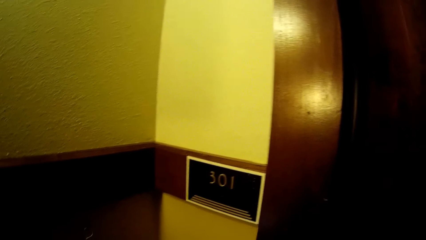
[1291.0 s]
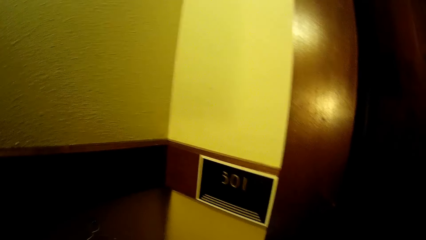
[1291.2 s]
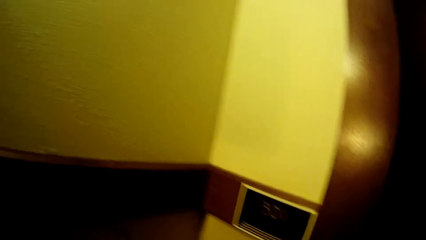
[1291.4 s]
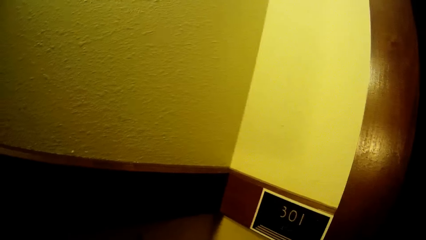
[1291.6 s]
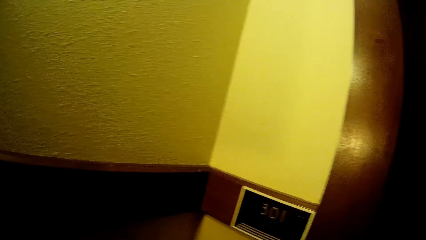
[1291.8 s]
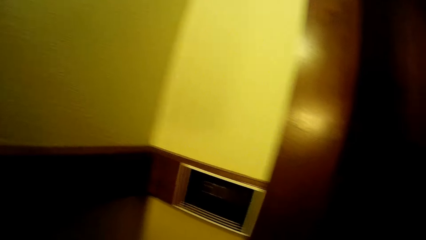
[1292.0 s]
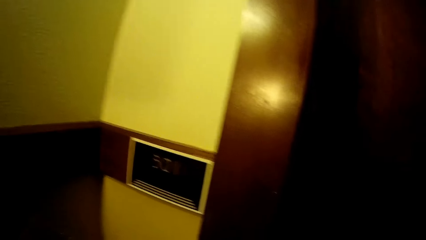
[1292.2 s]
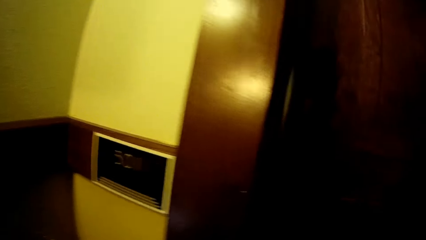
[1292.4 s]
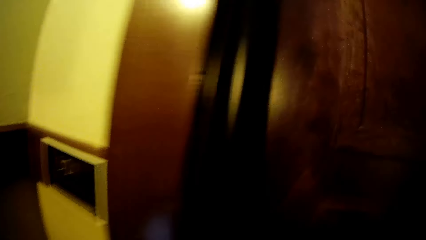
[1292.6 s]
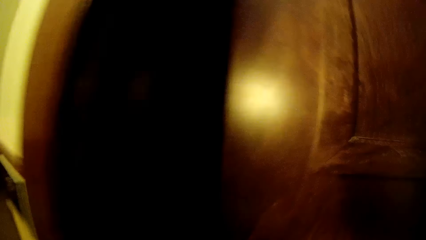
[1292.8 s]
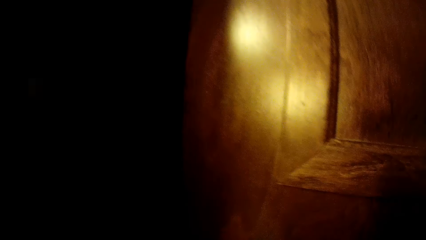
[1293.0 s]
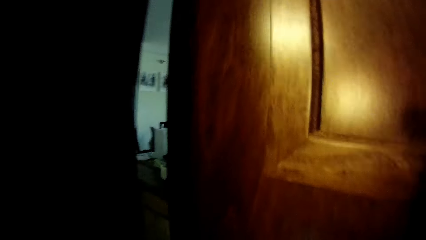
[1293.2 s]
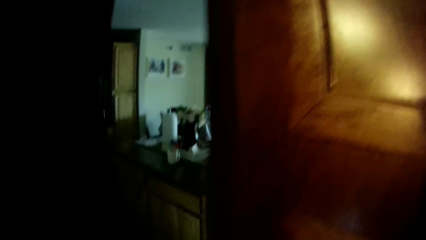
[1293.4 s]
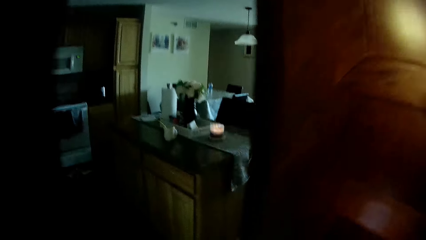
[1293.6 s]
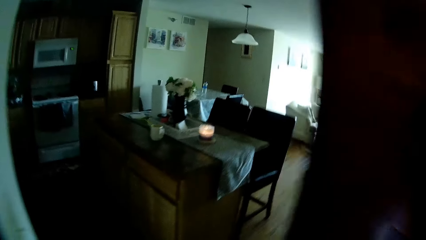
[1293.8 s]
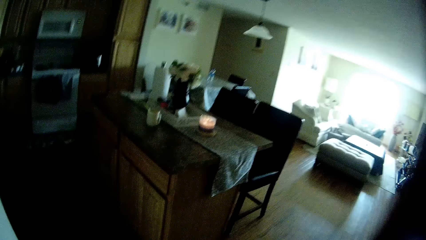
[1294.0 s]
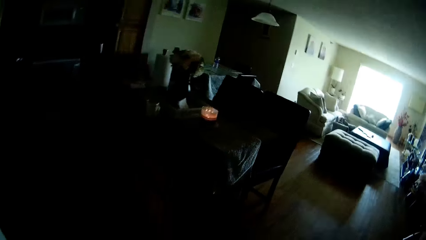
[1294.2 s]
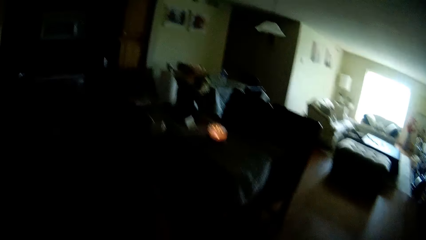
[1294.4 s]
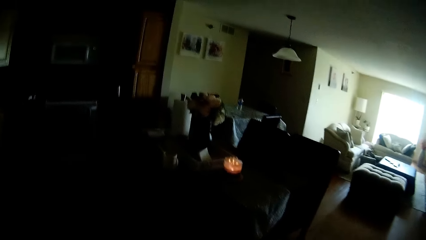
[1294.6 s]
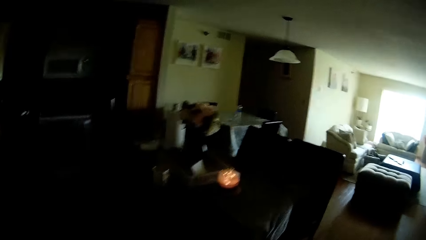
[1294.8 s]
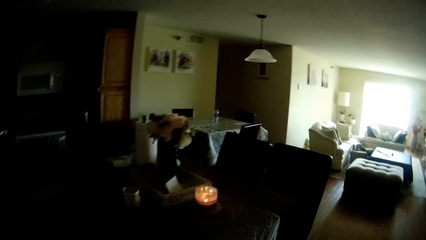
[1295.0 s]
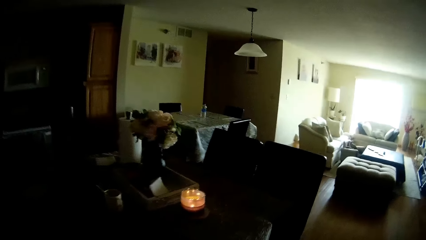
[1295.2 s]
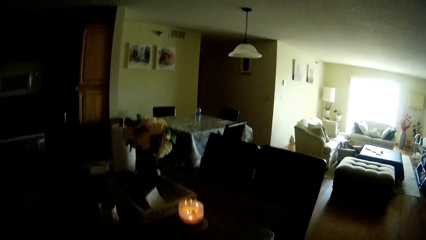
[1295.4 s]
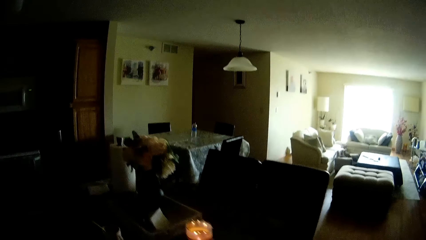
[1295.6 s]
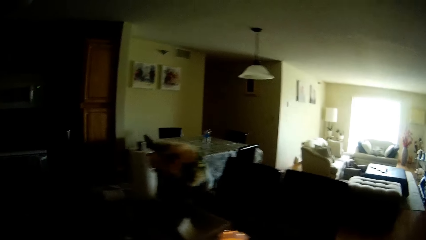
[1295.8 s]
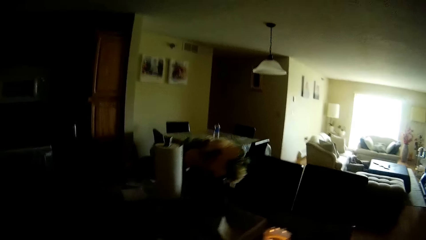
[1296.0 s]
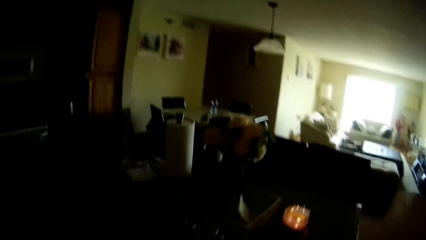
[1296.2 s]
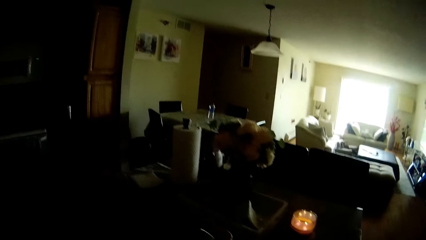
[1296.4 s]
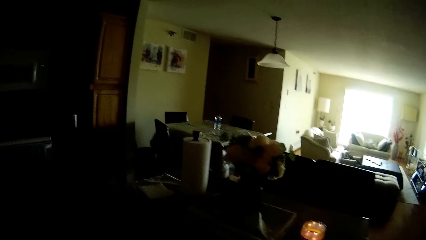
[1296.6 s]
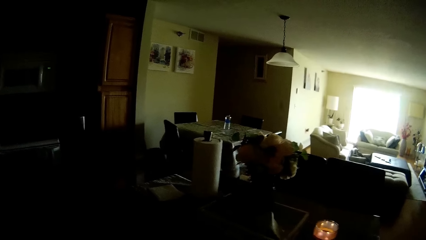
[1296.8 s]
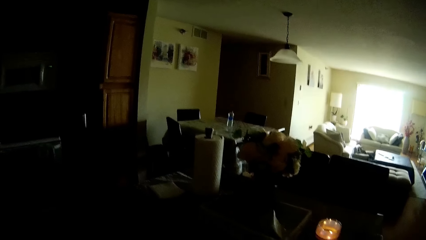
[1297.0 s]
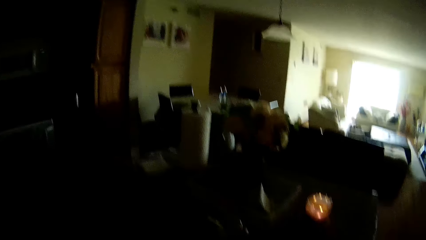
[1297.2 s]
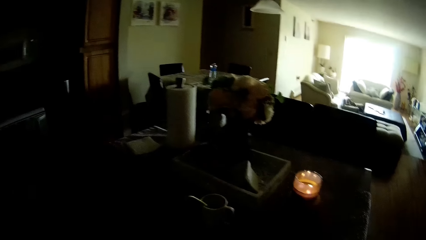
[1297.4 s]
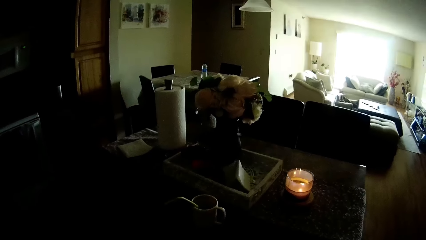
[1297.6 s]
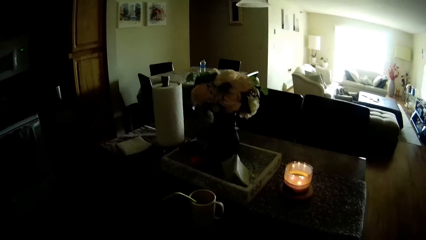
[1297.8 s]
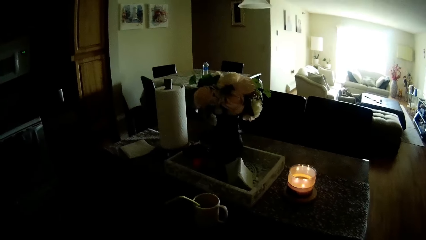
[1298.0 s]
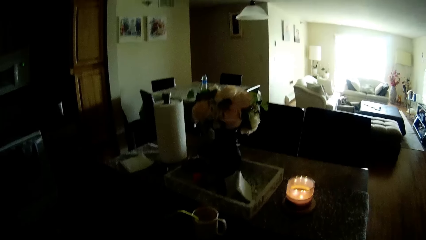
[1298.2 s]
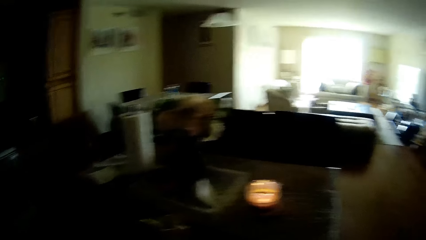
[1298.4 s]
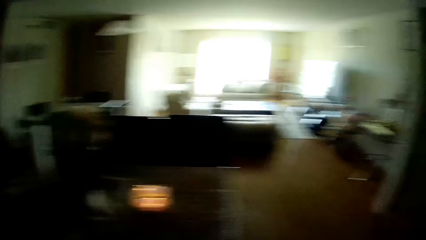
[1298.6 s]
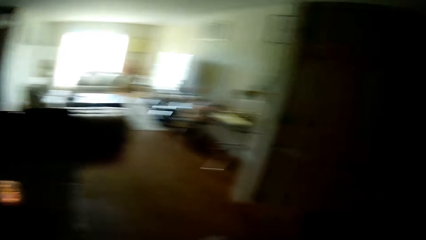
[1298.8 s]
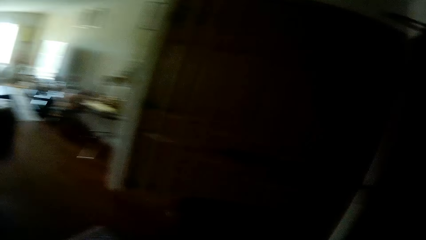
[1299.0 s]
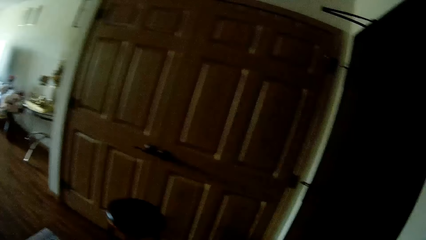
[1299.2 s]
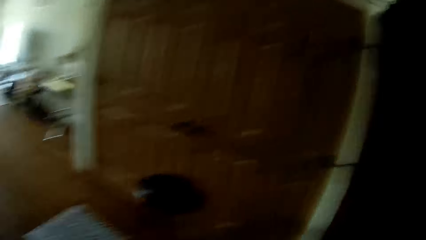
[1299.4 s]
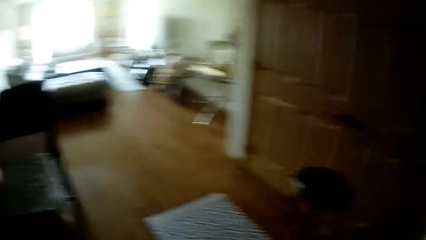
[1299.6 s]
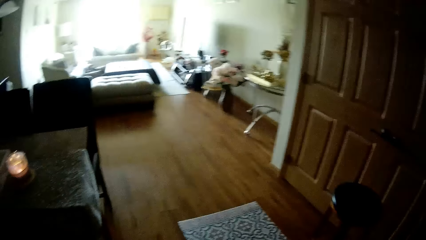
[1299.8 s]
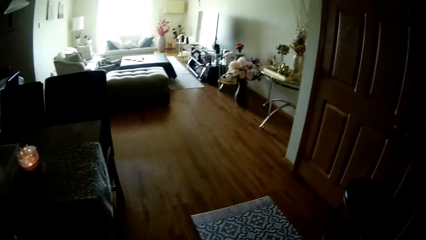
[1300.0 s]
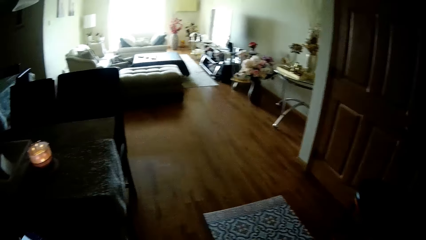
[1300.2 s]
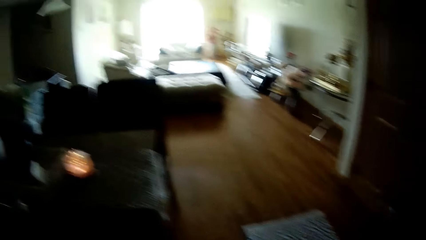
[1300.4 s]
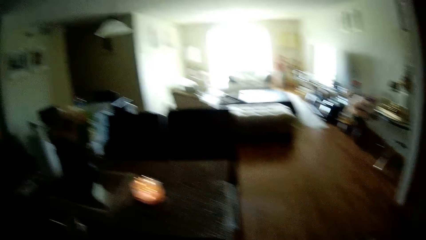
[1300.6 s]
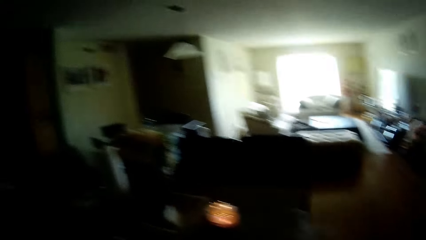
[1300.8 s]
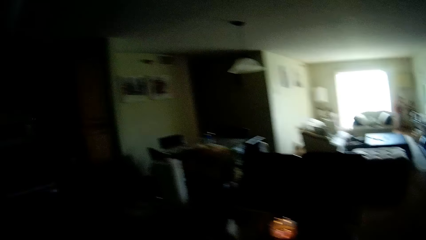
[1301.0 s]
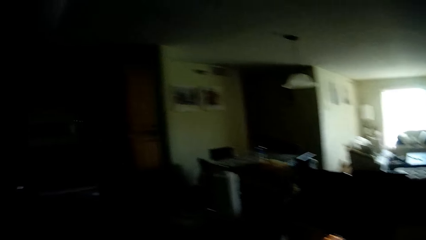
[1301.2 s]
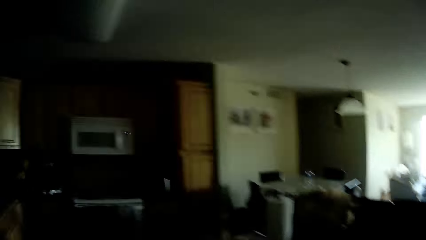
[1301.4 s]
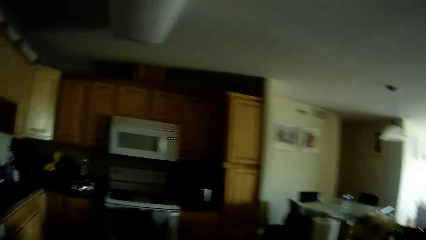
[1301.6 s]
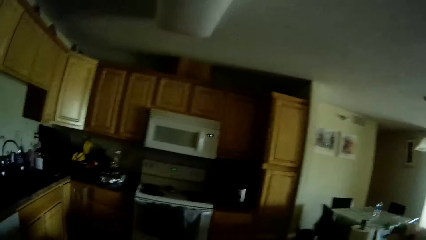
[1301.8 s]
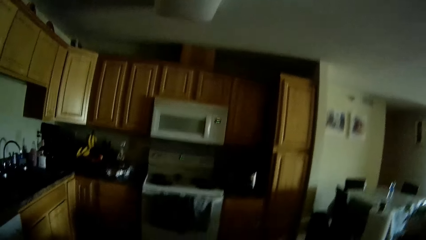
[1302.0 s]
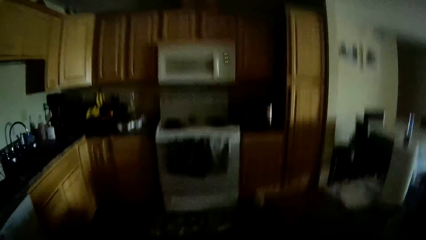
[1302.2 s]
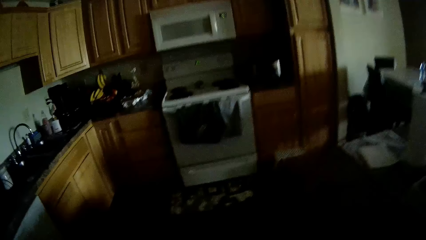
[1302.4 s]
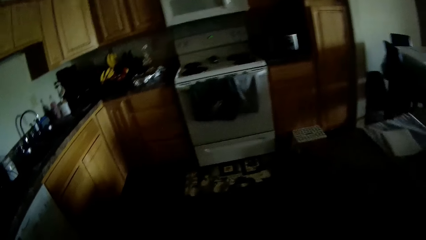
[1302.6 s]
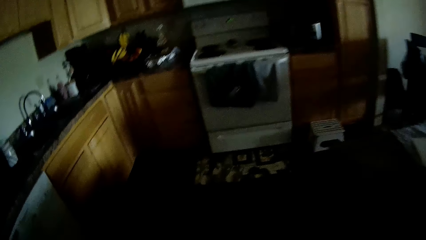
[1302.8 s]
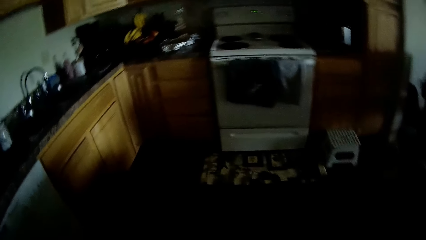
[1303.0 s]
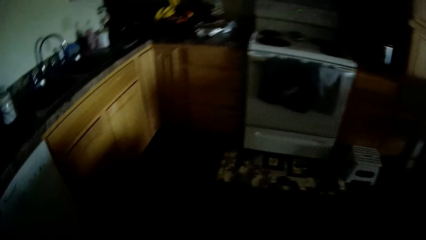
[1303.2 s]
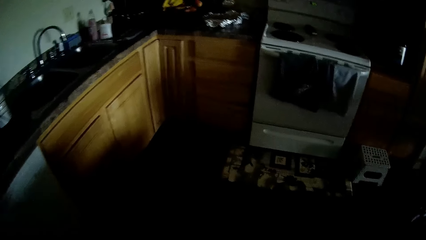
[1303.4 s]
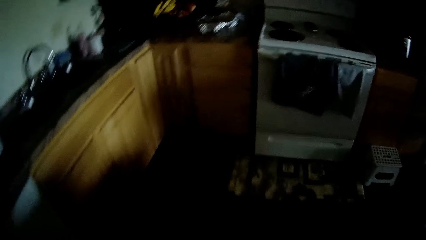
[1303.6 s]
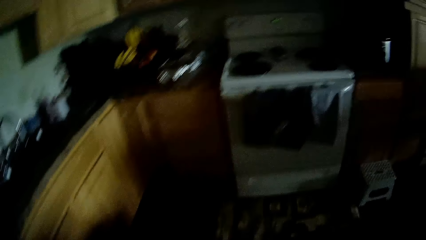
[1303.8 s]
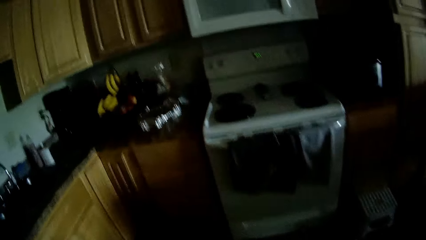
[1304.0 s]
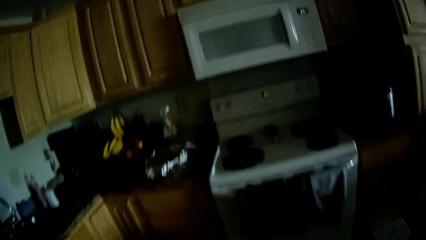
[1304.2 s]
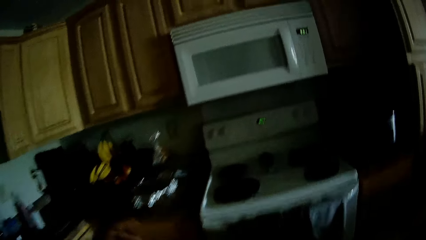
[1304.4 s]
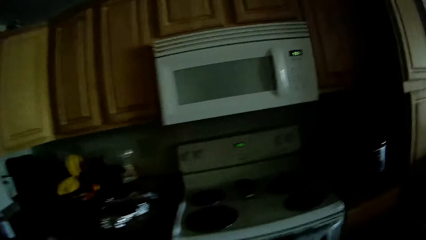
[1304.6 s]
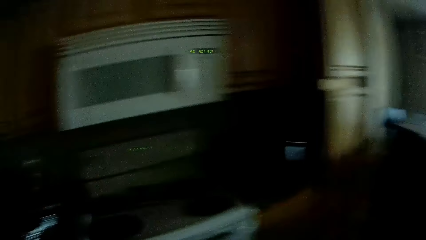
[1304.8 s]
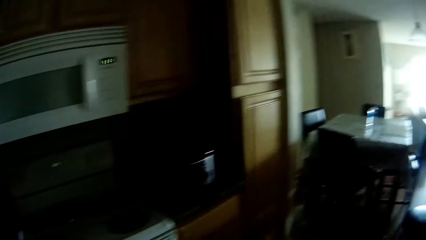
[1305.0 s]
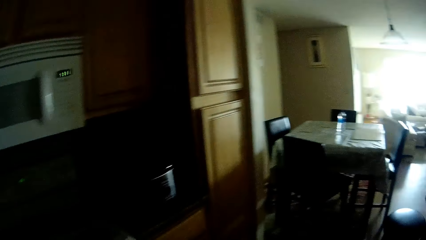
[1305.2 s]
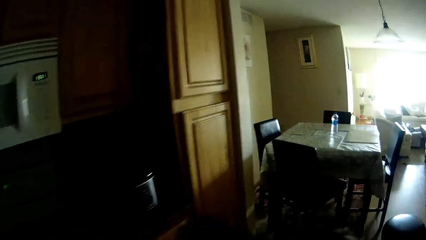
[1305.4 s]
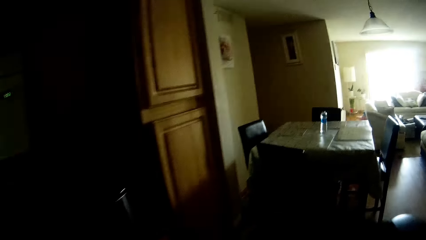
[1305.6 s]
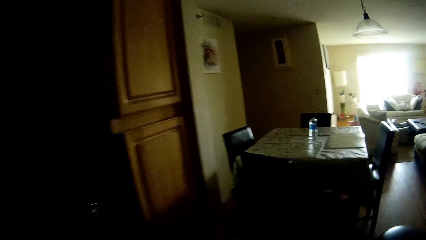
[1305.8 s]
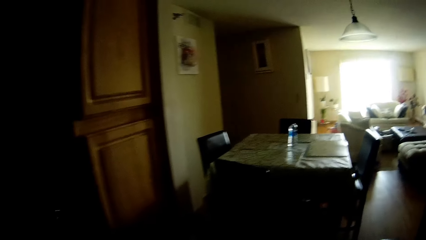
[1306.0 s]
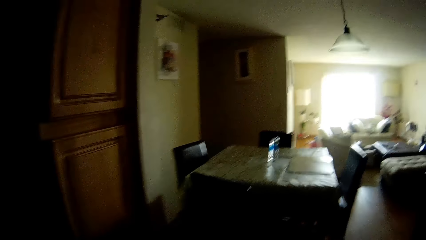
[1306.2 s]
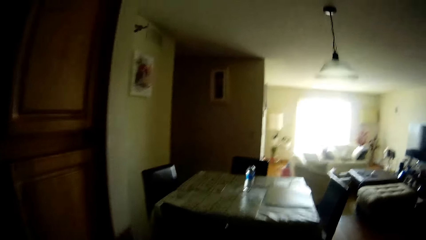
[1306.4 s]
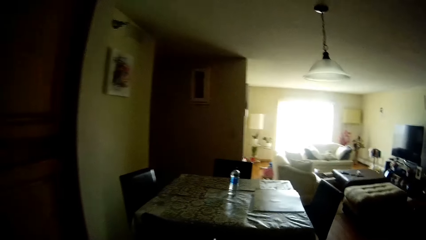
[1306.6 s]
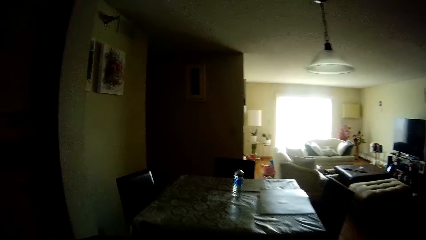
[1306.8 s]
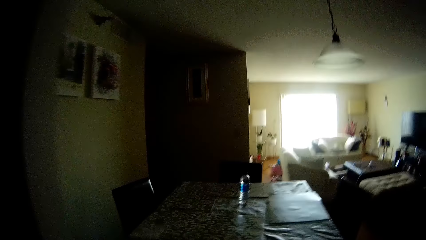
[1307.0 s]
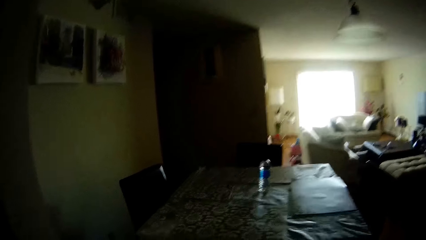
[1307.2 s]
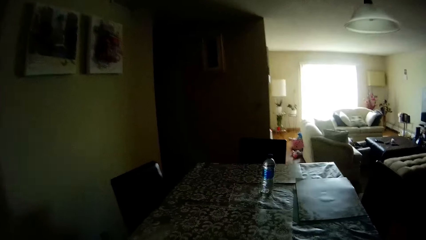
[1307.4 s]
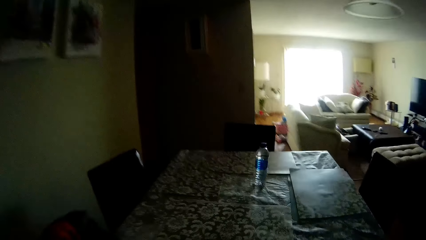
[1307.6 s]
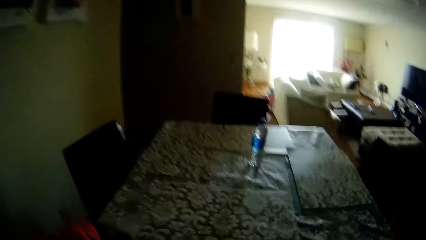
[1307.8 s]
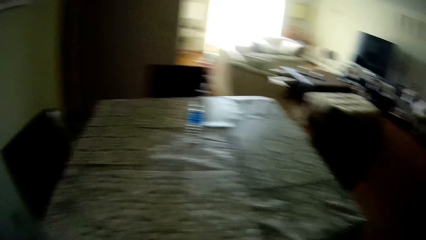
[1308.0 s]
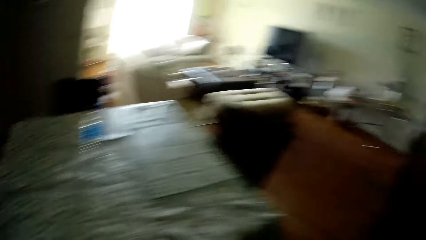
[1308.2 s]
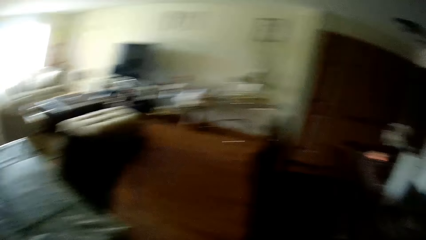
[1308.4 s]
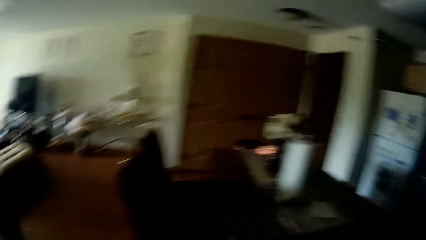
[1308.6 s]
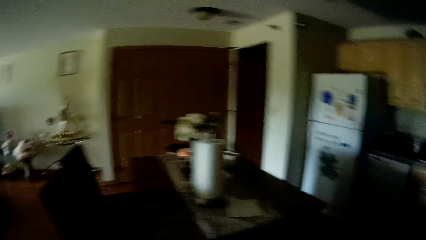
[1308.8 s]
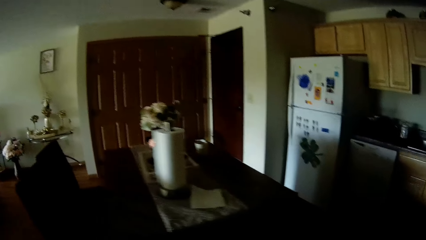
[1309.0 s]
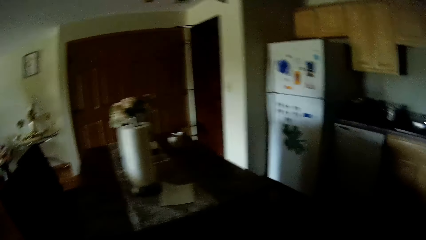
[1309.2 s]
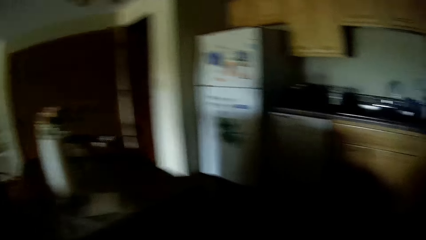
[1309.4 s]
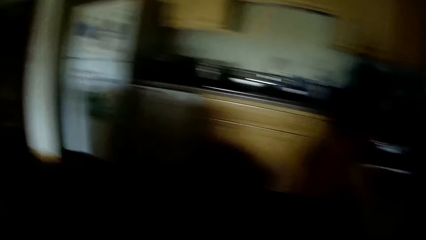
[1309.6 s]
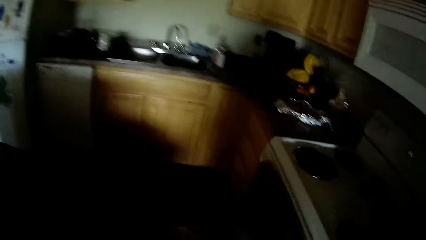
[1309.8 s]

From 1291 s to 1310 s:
The camera wearer opens a door with her right hand. She walks into a kitchen from the corridor. She walks around the house.
